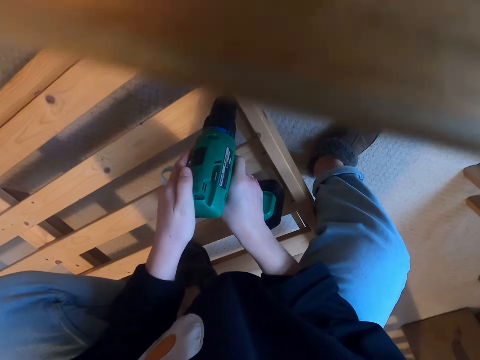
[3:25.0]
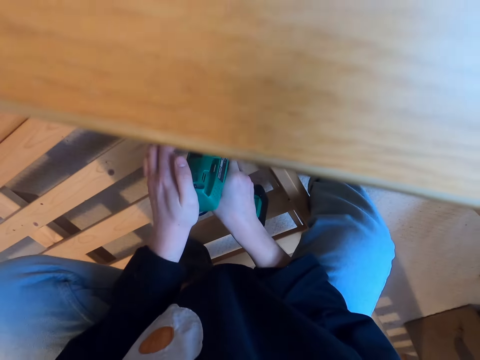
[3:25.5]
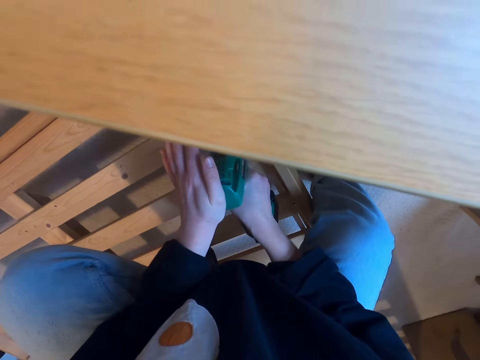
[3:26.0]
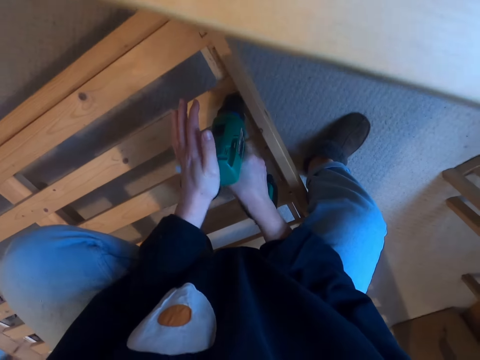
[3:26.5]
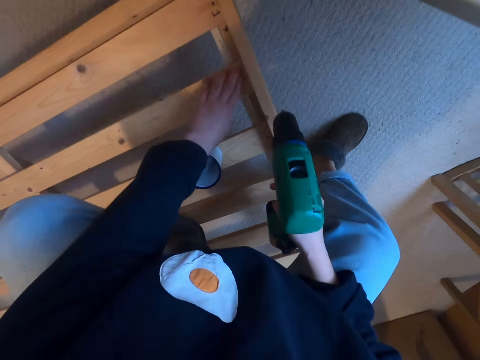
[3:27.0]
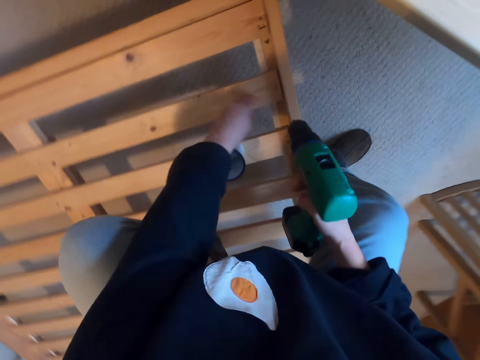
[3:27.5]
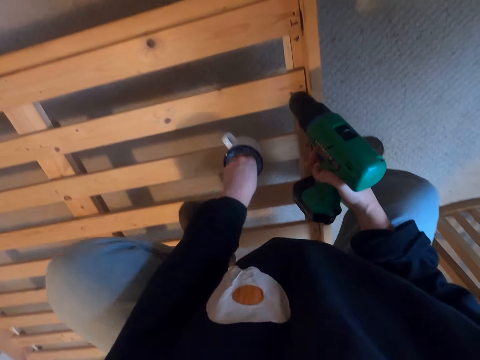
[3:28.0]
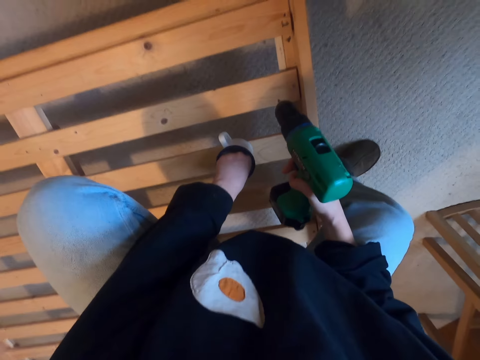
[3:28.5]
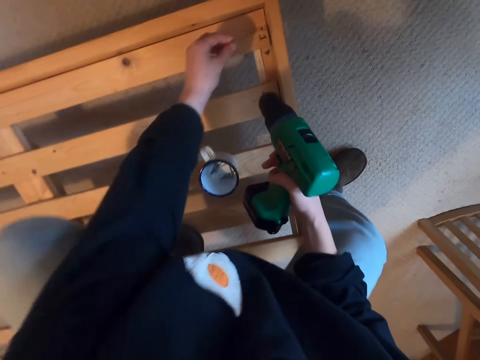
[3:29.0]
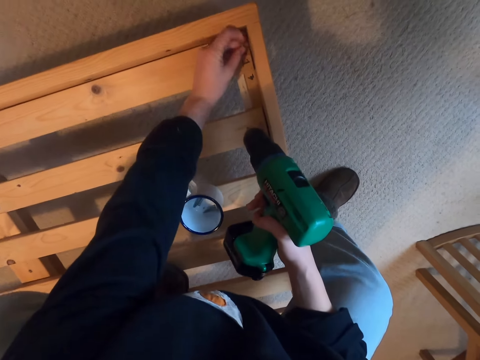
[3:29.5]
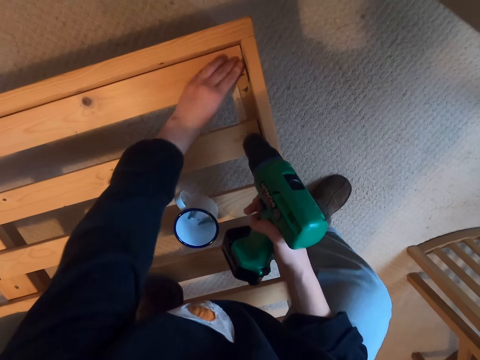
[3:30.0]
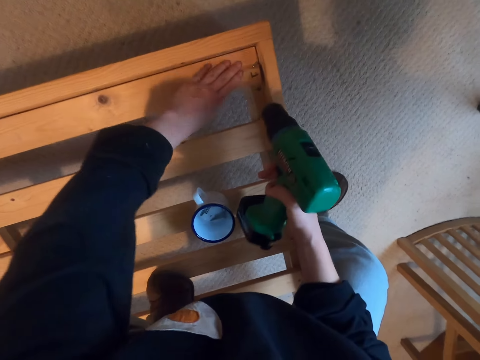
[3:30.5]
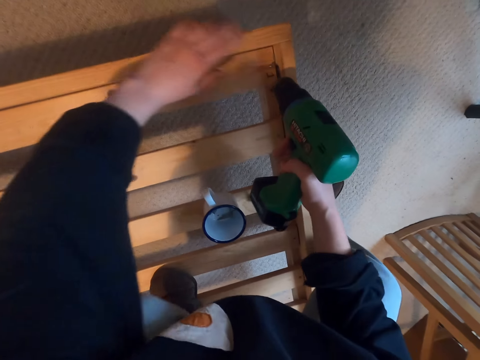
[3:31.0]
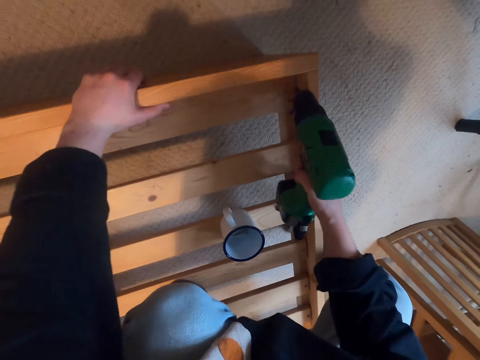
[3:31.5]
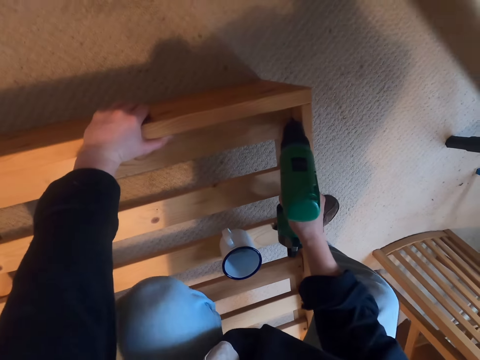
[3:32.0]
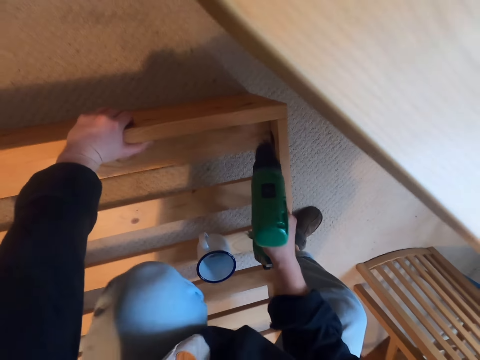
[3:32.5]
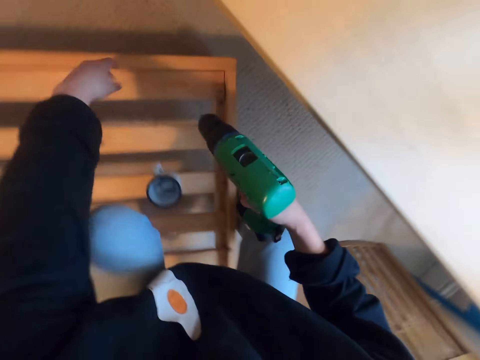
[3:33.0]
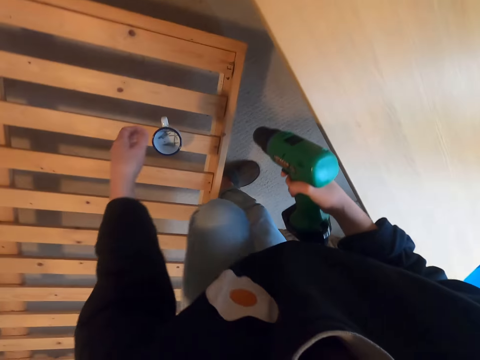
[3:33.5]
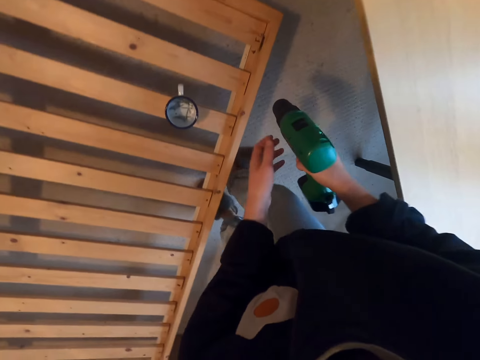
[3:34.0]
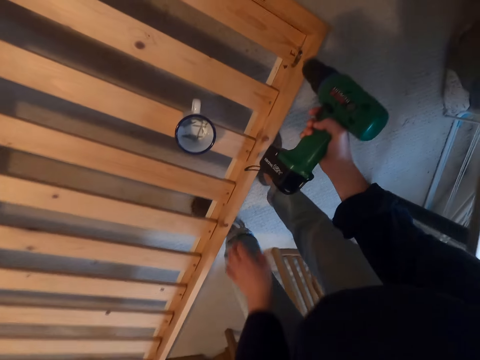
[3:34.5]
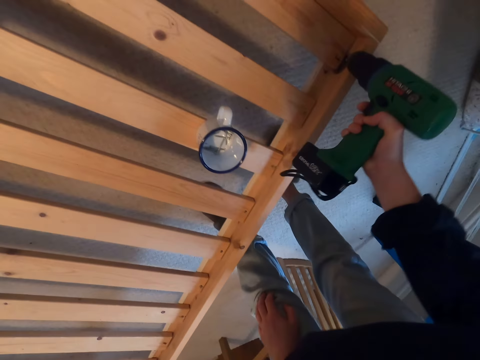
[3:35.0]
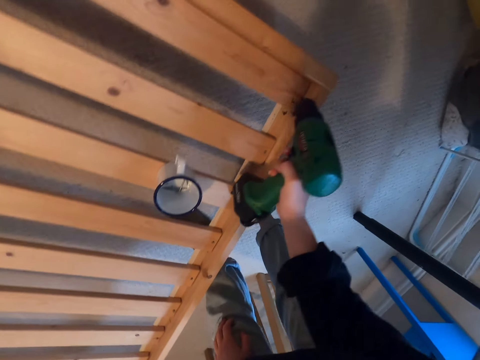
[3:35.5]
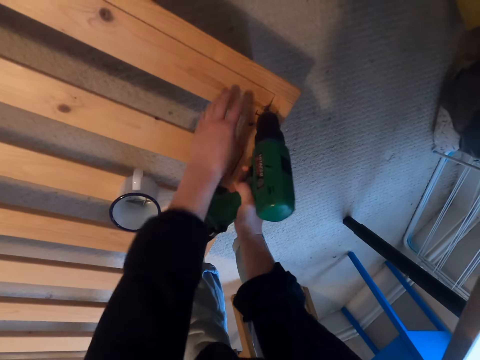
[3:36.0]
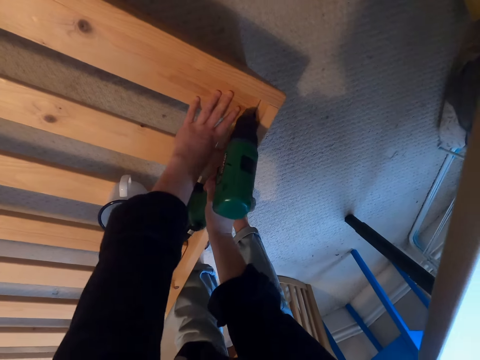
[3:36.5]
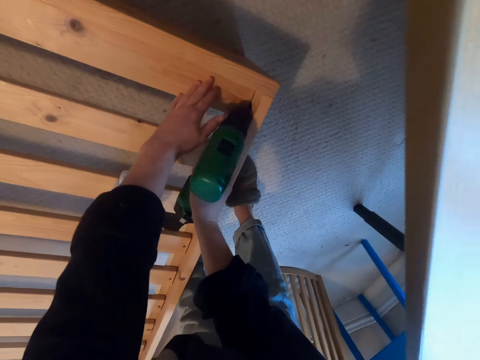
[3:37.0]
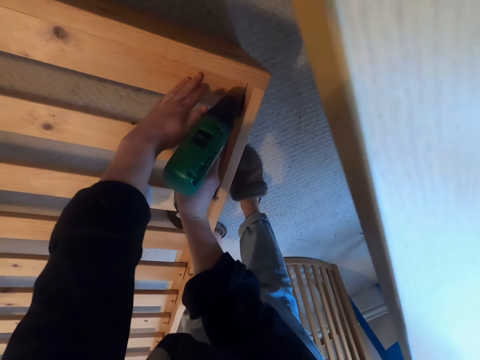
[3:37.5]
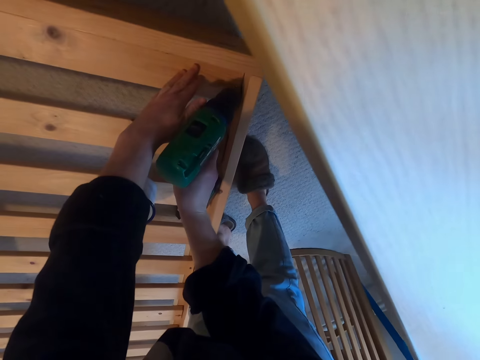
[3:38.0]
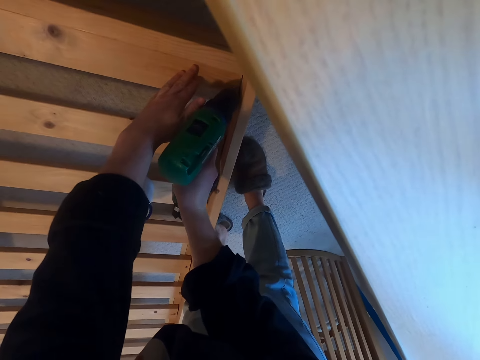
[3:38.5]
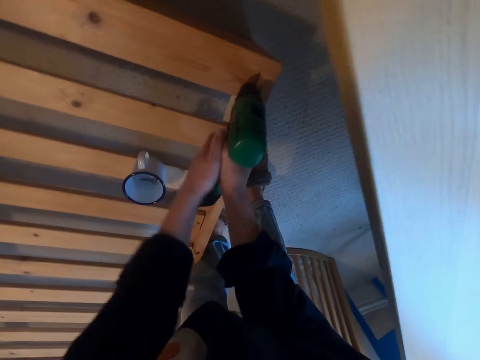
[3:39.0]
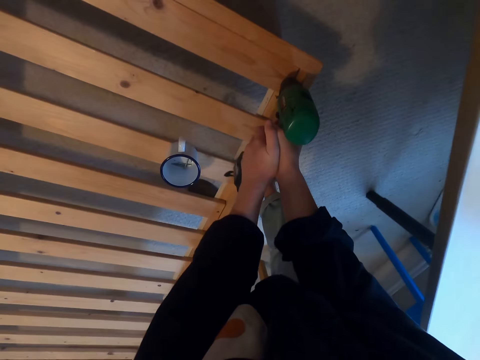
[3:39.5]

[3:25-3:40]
The camera wearer picks a screw. They drill the screw into the wood. They step on the floor. They drill in the screw.

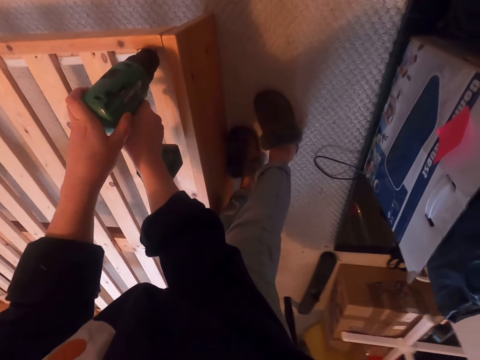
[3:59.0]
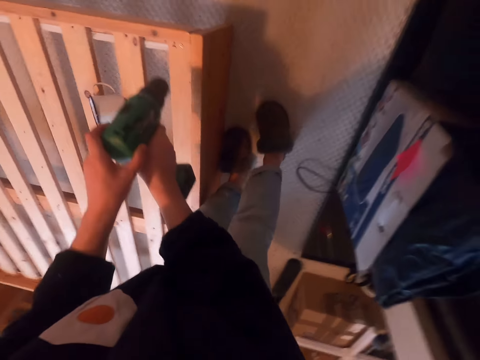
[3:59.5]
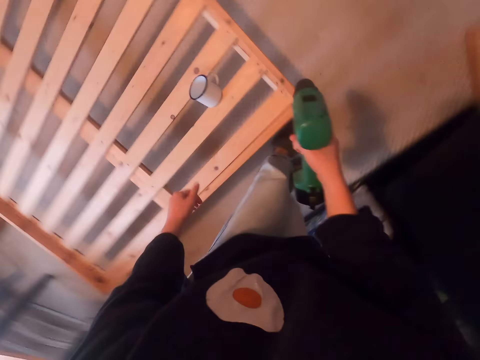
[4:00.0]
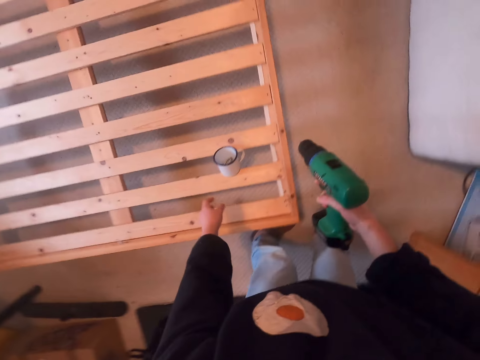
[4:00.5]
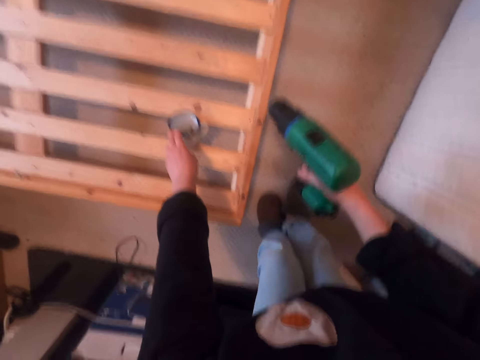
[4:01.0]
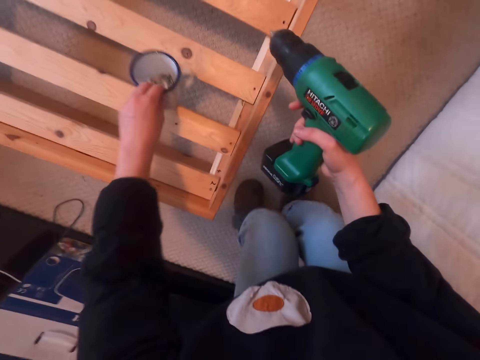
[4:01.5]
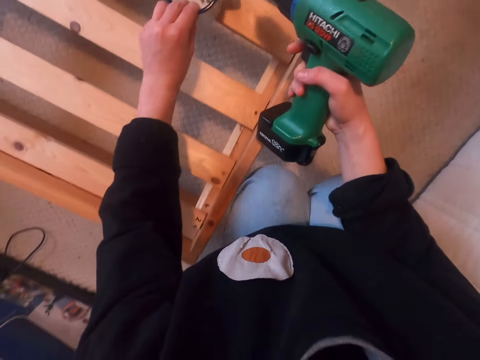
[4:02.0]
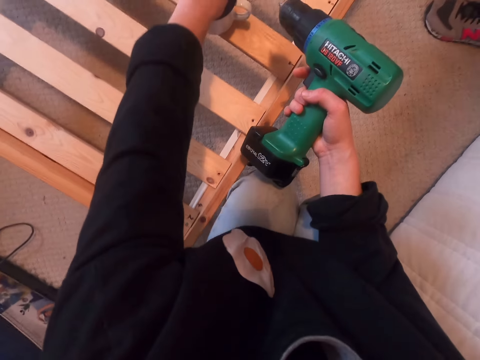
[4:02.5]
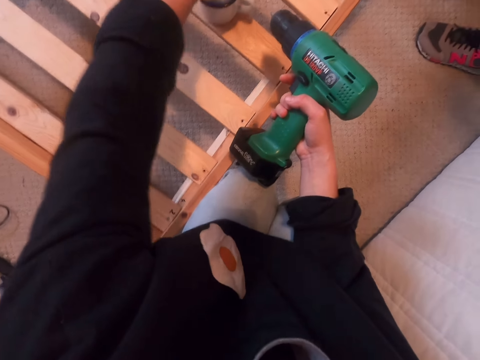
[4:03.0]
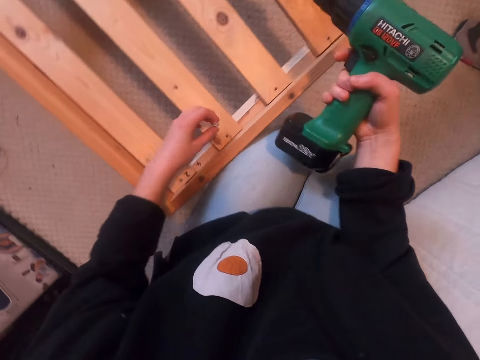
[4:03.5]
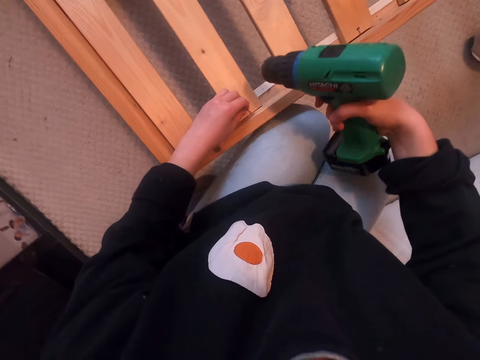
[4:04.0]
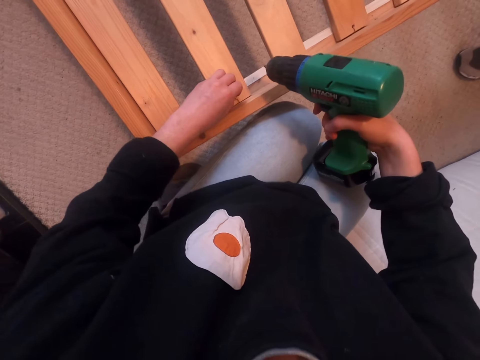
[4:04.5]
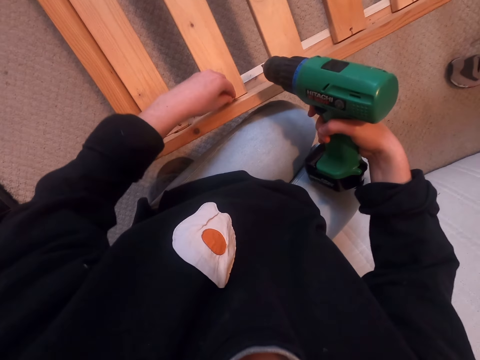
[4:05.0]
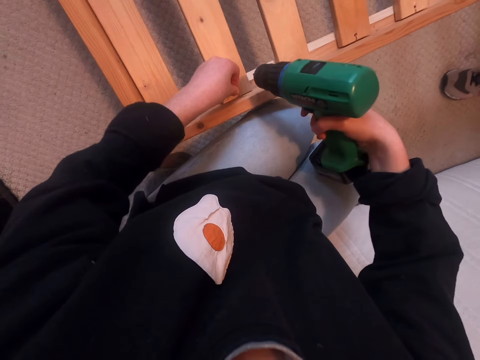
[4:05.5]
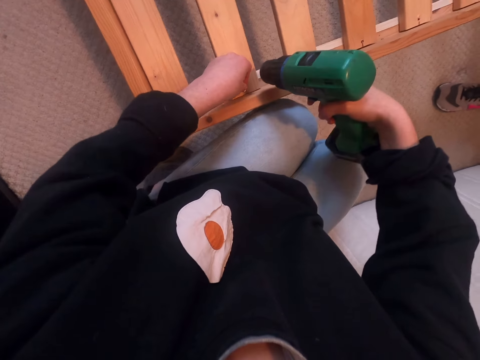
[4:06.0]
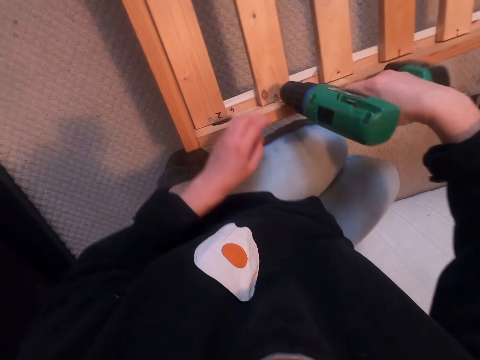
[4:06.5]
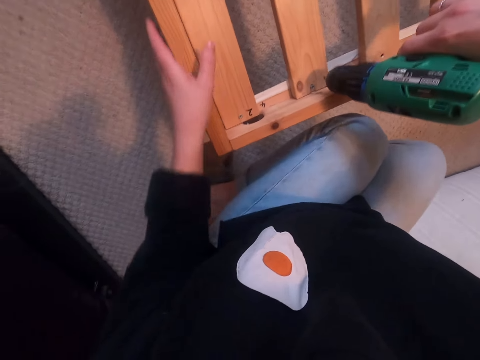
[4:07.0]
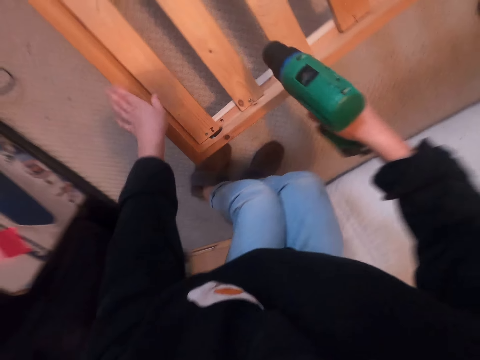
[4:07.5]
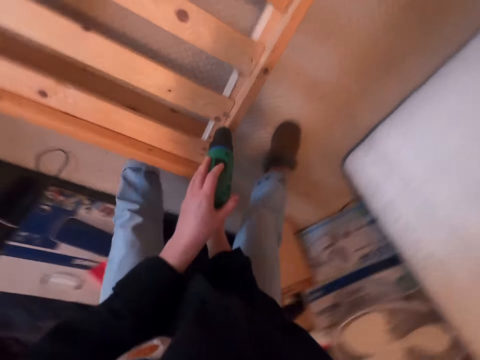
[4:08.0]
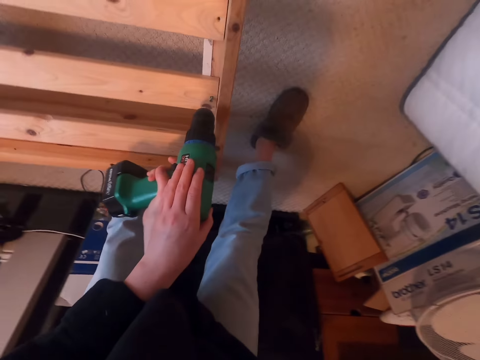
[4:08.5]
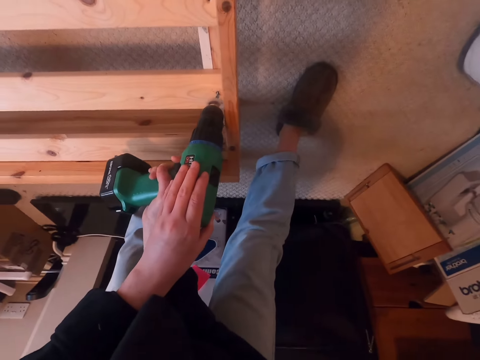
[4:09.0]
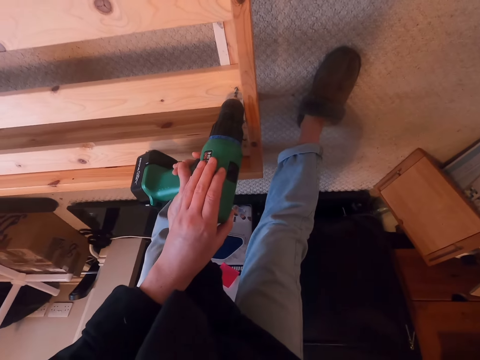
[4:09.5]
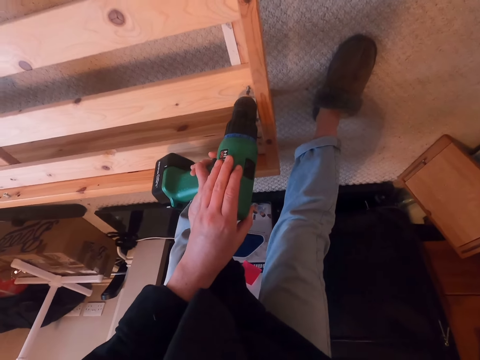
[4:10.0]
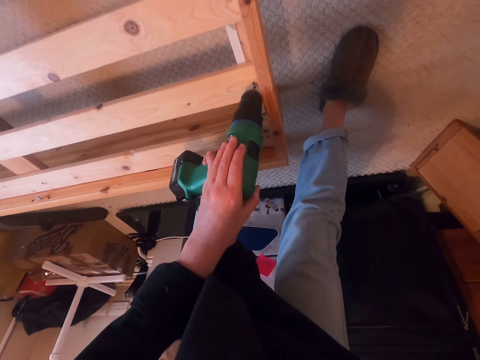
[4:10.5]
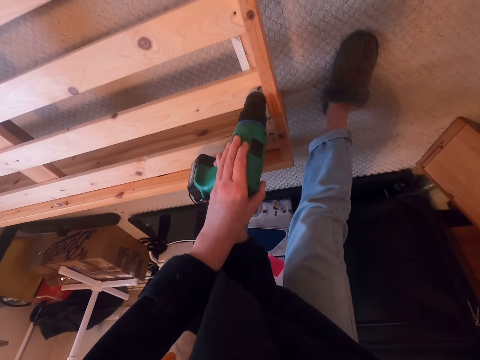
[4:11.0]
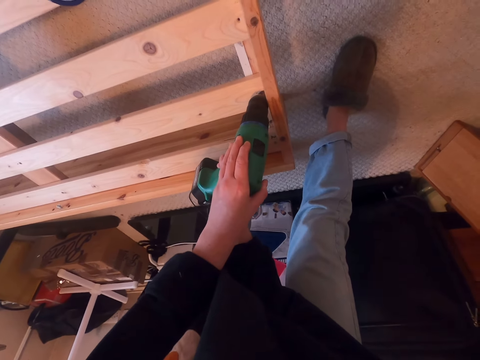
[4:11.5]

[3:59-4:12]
The camera wearer walks beside the bed. They hold the mug and place the mug on the bed. They pick a screw. They drill in the screw. They drill the screw into the wood.
